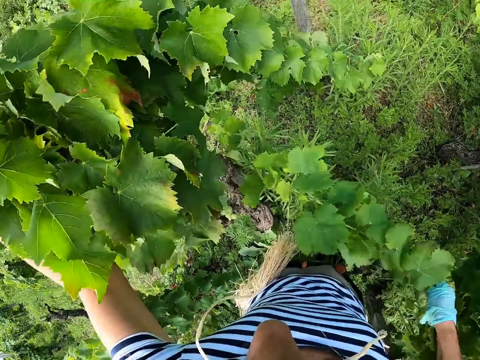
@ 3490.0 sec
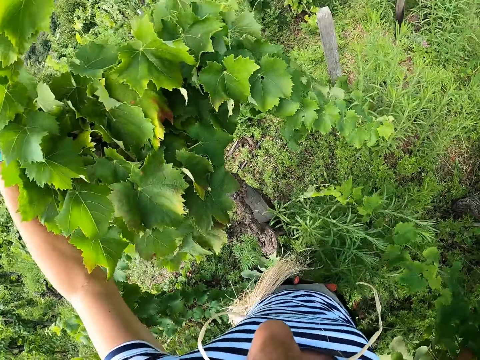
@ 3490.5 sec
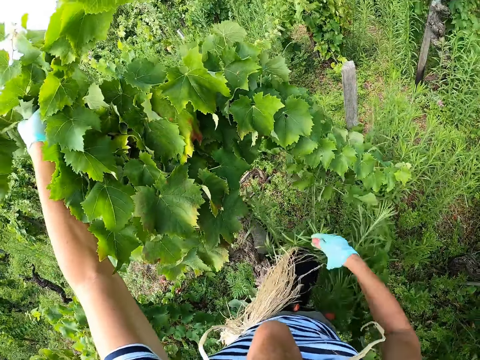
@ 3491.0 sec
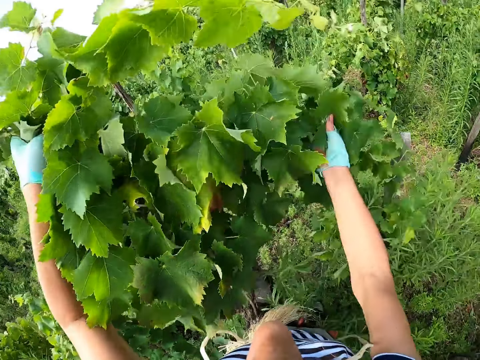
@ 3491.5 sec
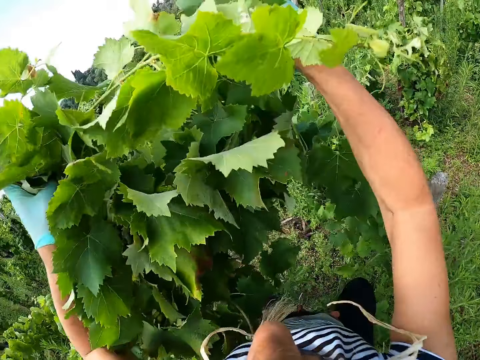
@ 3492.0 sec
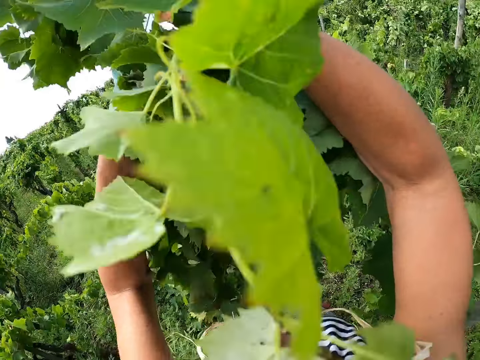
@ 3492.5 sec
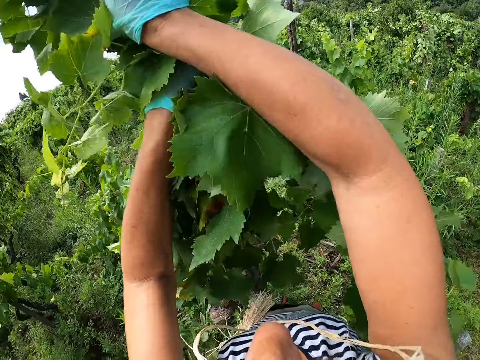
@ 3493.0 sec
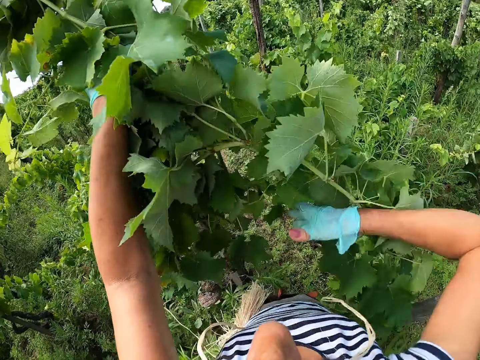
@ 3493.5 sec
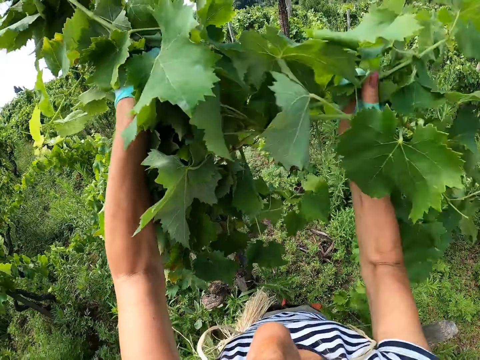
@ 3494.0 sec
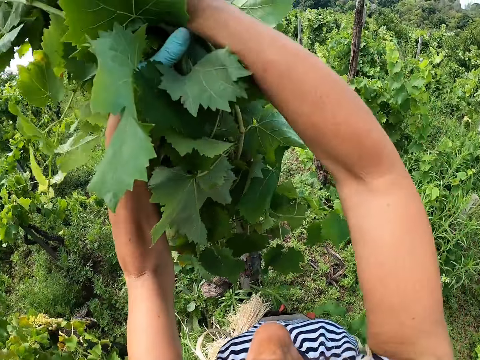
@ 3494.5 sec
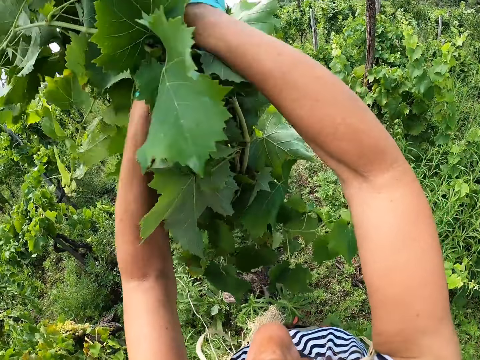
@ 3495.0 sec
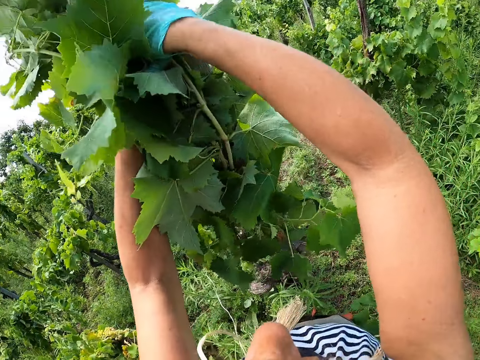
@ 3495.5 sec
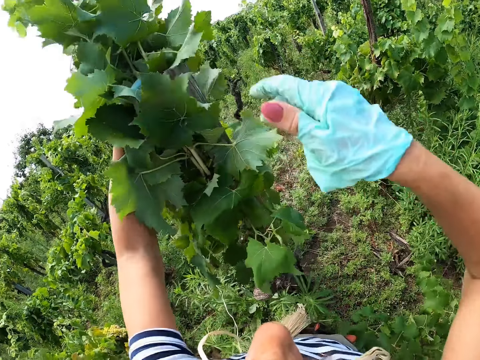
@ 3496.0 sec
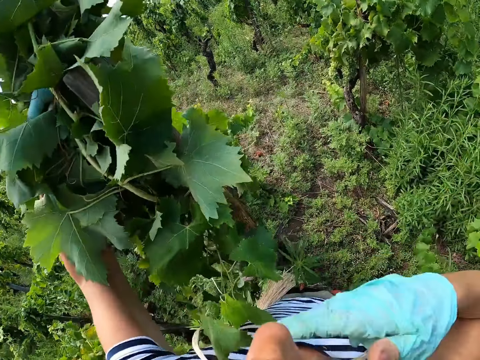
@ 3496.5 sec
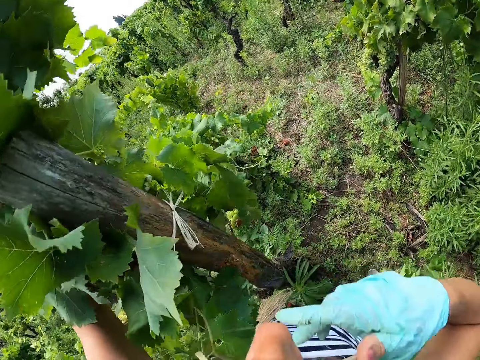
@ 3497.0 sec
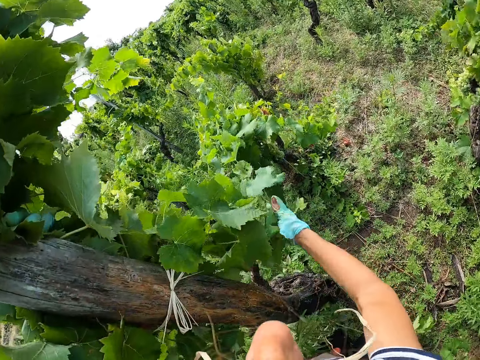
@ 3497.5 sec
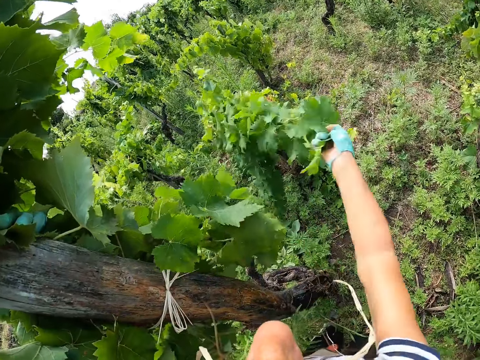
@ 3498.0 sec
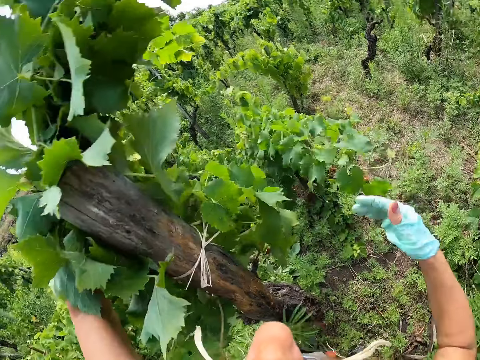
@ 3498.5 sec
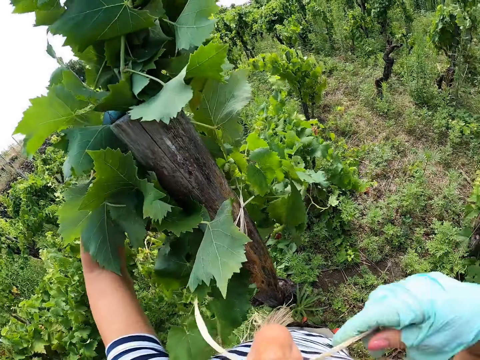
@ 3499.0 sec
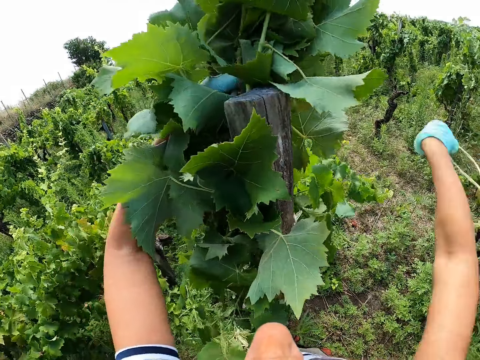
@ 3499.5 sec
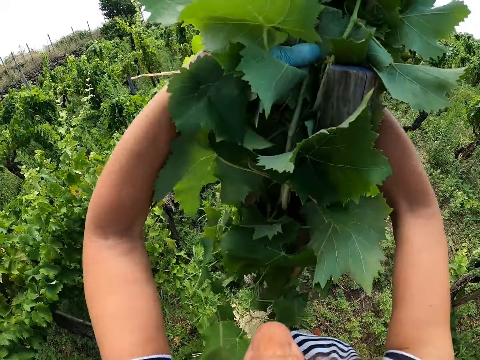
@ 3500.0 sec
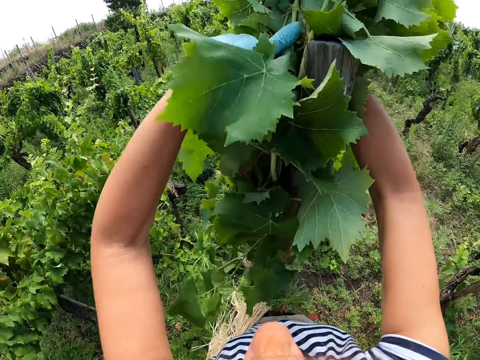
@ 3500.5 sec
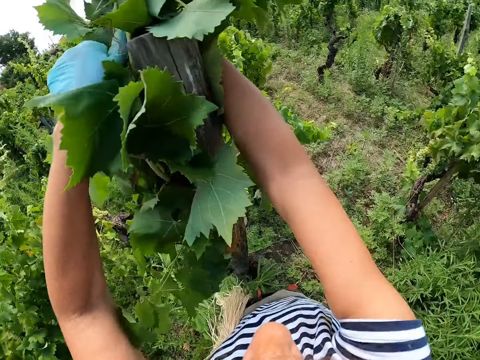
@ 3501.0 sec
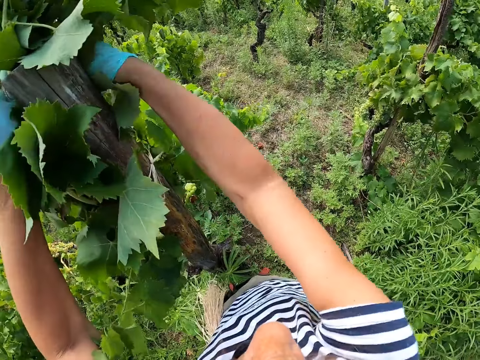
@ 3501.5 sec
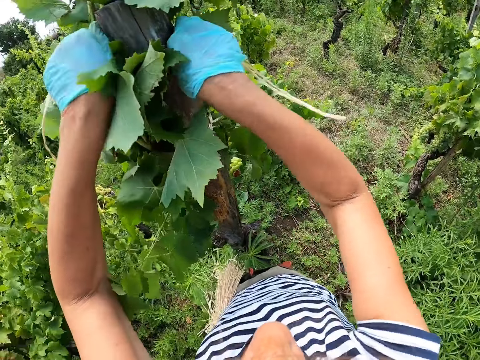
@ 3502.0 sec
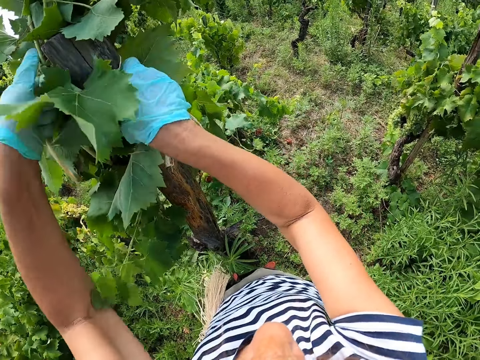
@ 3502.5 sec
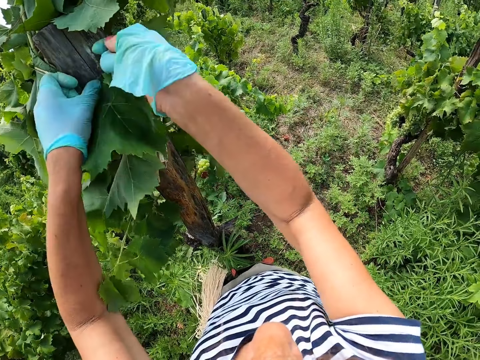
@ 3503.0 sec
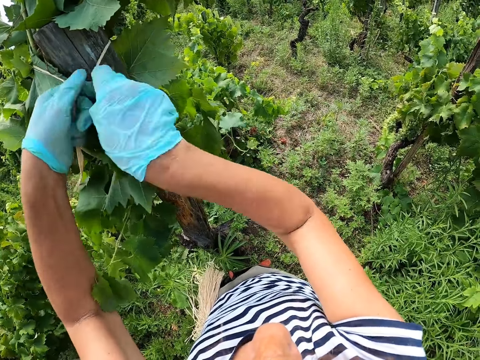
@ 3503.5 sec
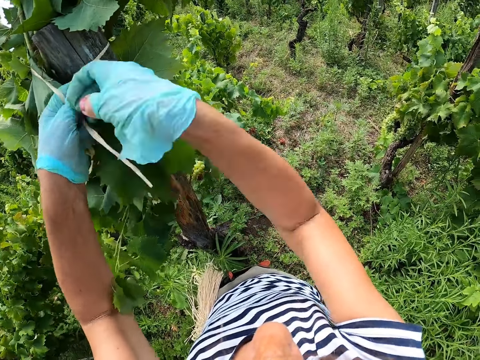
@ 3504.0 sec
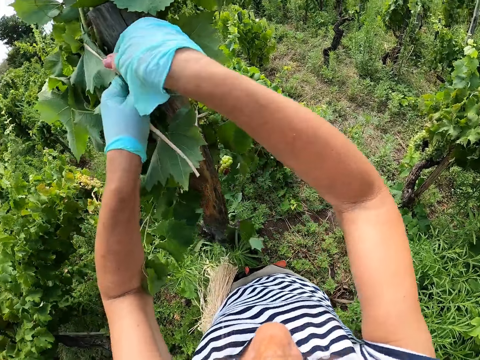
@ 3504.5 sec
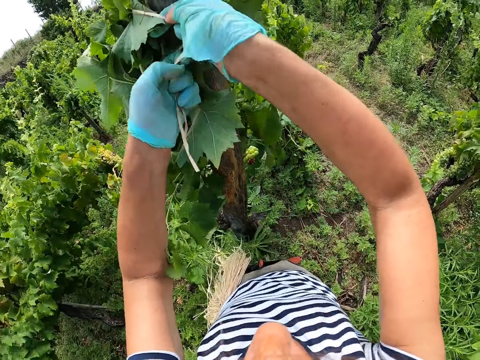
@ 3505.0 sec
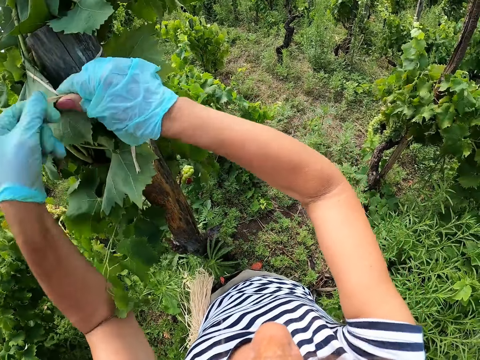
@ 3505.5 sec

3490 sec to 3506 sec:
The camera wearer drops the grape twig on the ground. They gather the grape twigs. They hold a string. They move the grape twig. They remove the thread from the mouth. They tie the grape twigs on the trellis with the string.

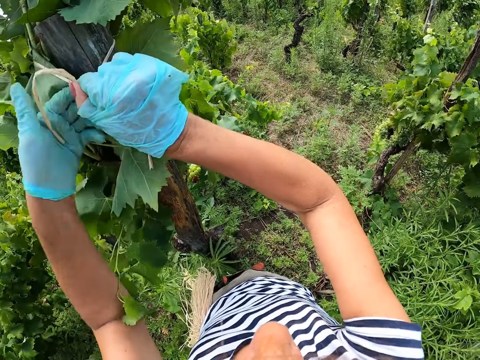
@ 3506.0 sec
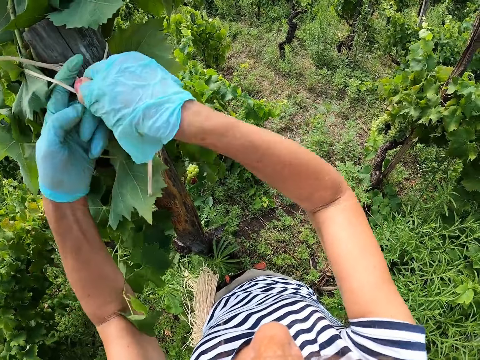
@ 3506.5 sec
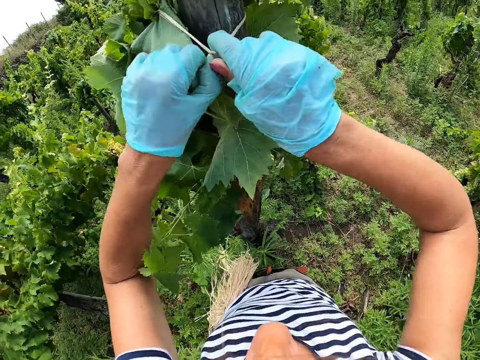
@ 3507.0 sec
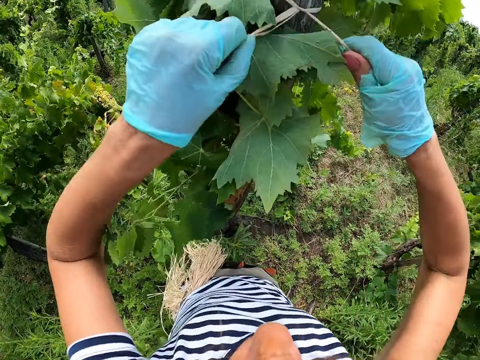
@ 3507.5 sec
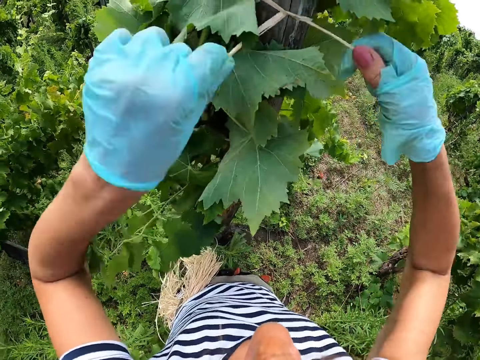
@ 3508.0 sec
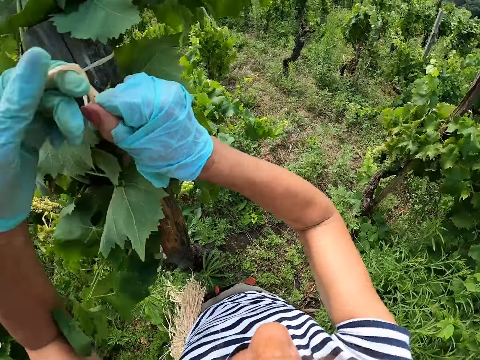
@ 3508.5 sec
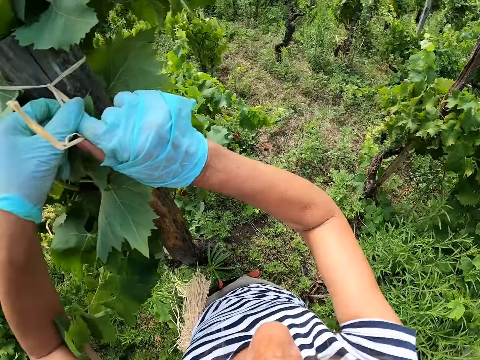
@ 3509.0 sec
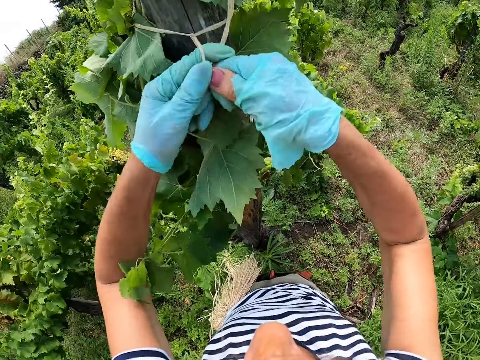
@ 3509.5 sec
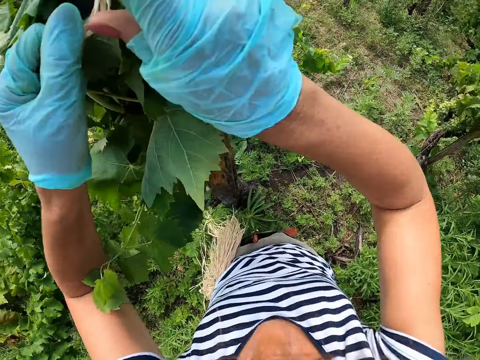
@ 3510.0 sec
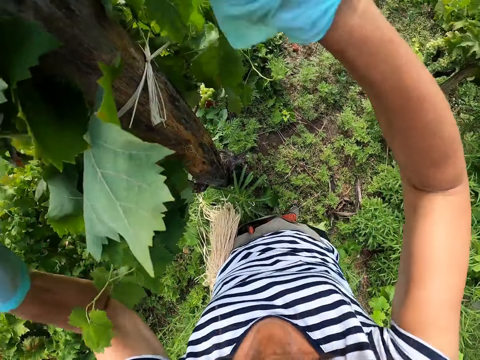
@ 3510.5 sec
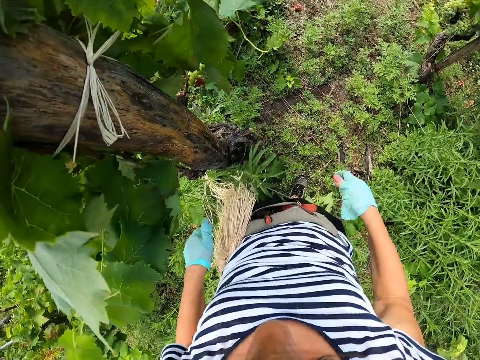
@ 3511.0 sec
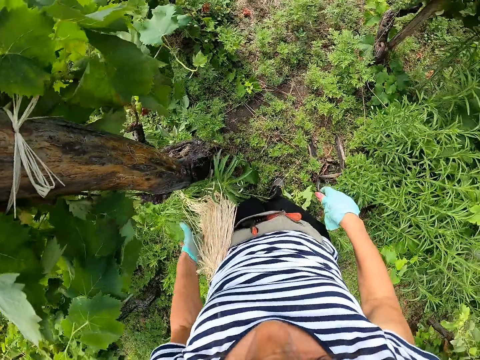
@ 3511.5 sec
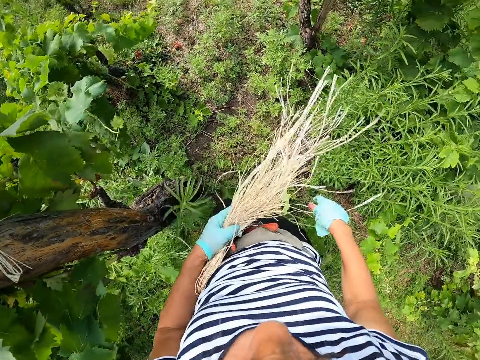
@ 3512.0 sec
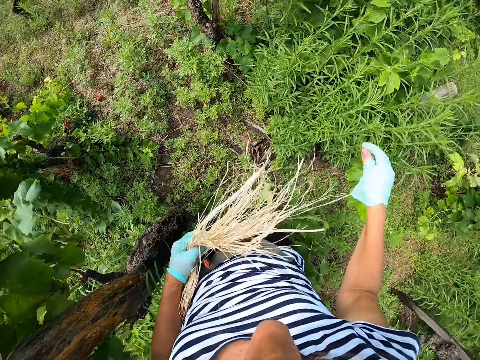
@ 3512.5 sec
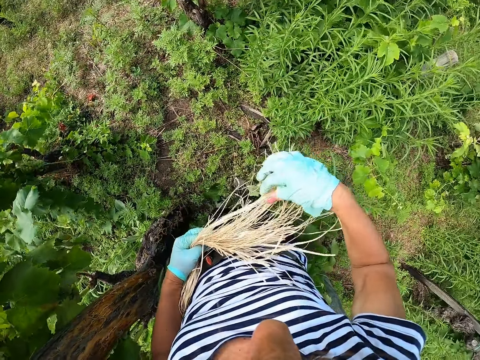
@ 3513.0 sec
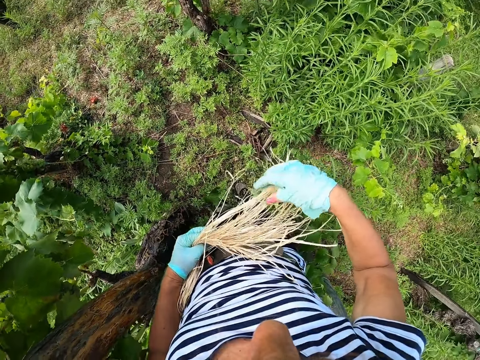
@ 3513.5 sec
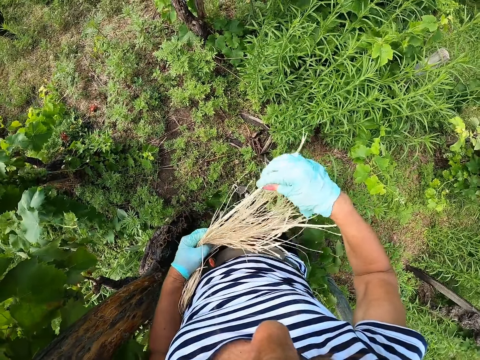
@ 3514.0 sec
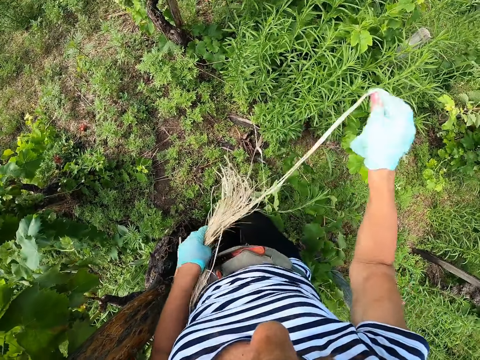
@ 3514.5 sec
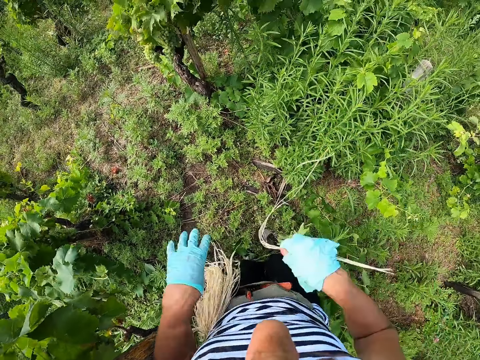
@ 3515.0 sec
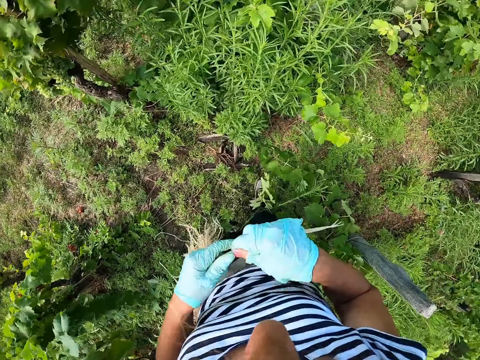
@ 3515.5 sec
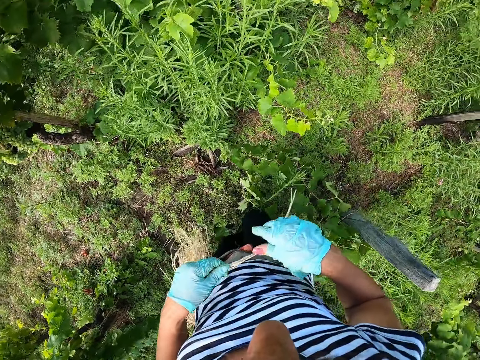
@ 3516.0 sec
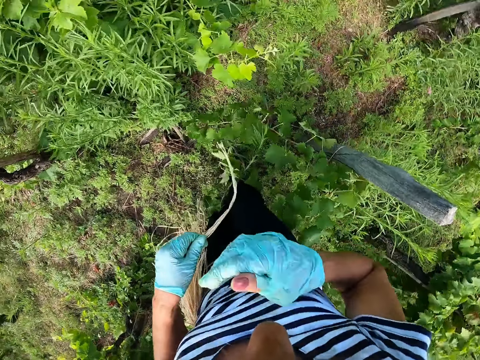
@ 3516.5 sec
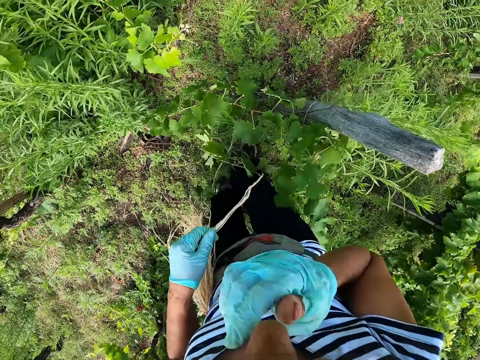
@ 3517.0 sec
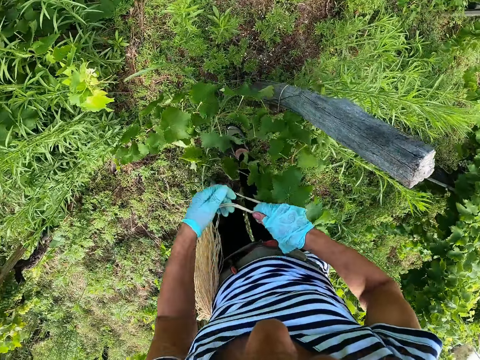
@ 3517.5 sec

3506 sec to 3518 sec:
The camera wearer holds a bunch of threads. They pull a thread from the bunch. They look around and touch the face.
